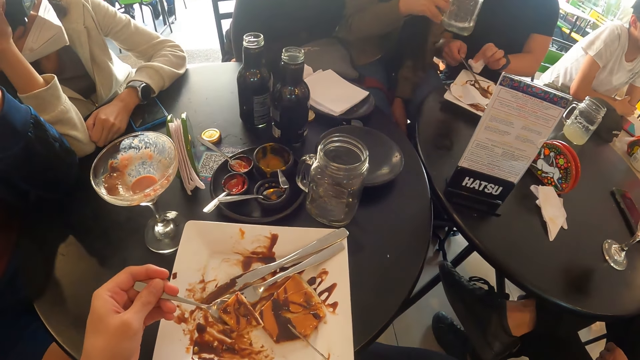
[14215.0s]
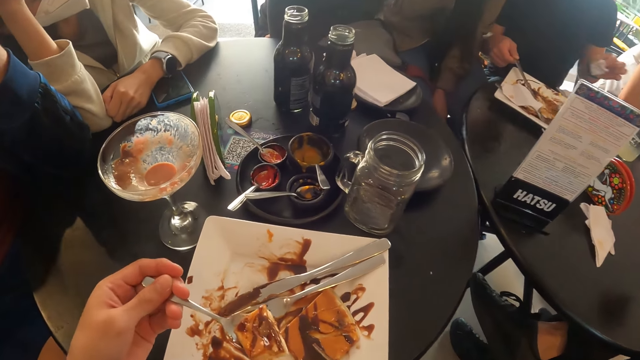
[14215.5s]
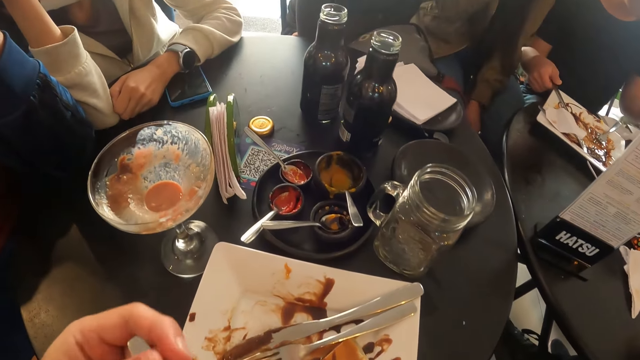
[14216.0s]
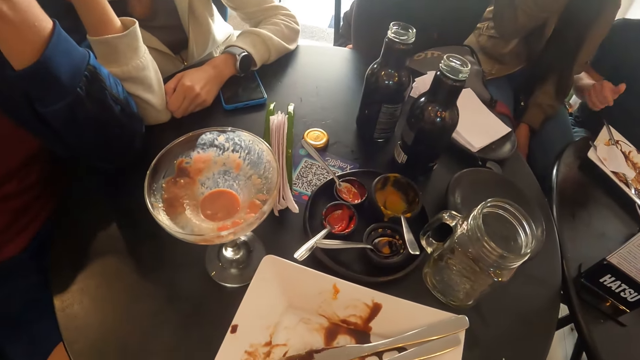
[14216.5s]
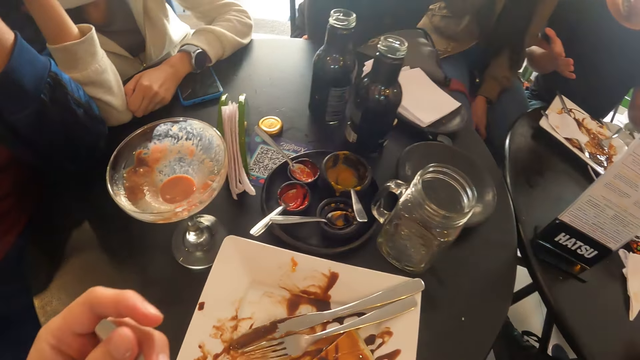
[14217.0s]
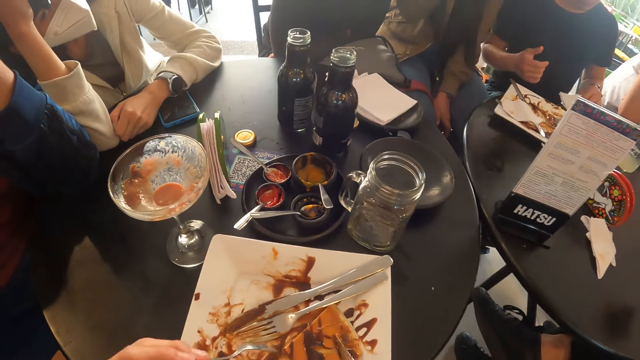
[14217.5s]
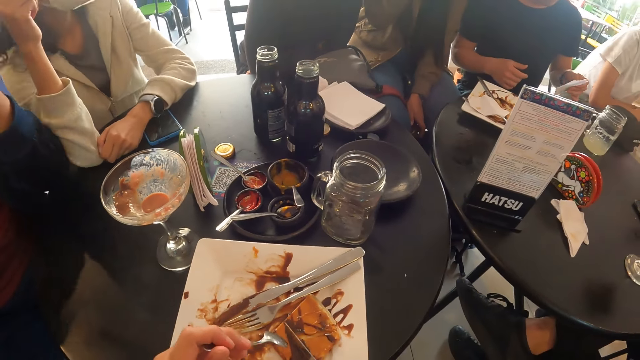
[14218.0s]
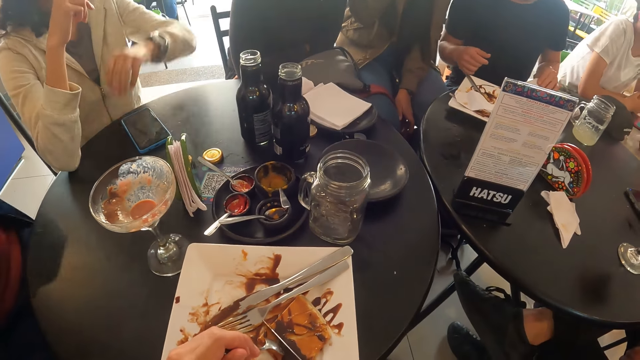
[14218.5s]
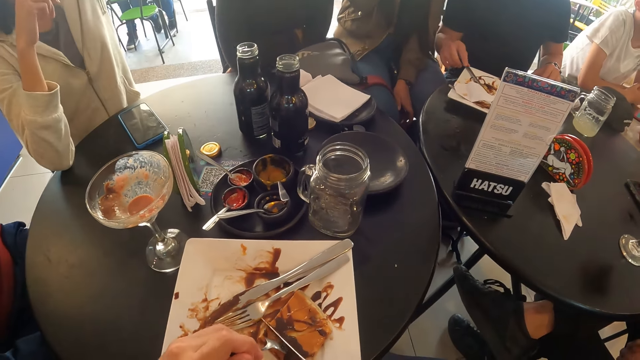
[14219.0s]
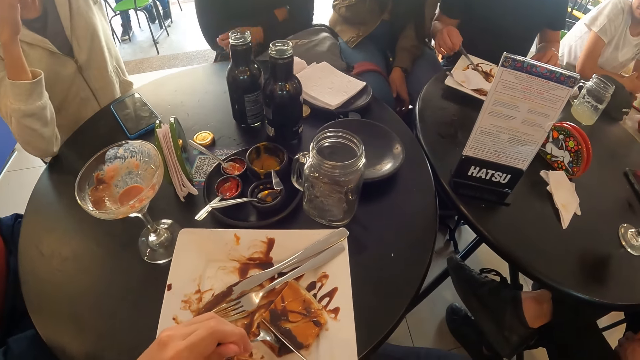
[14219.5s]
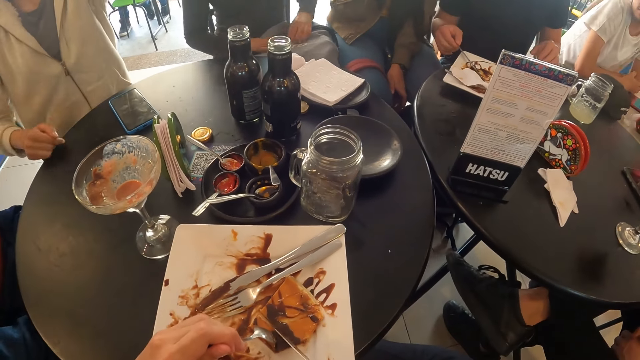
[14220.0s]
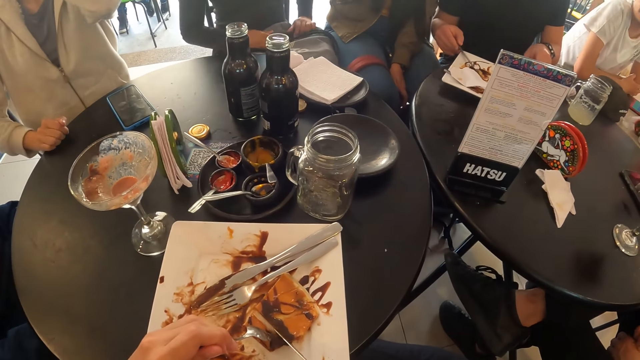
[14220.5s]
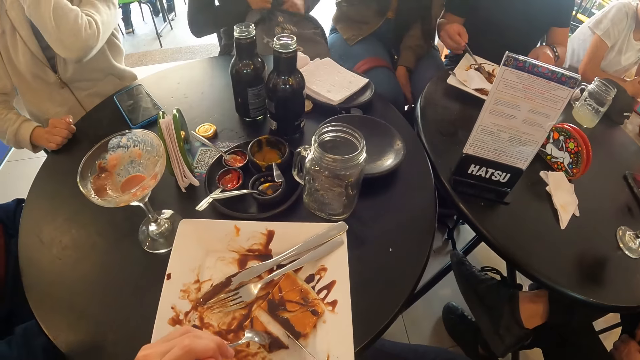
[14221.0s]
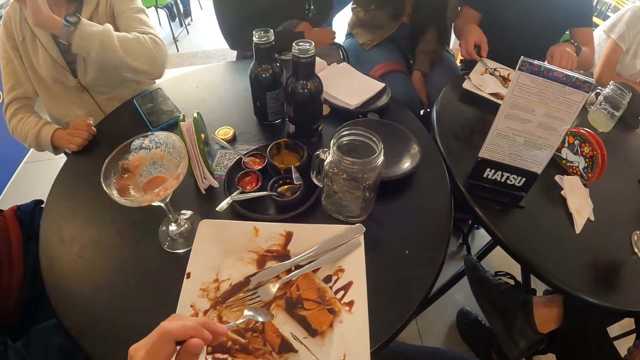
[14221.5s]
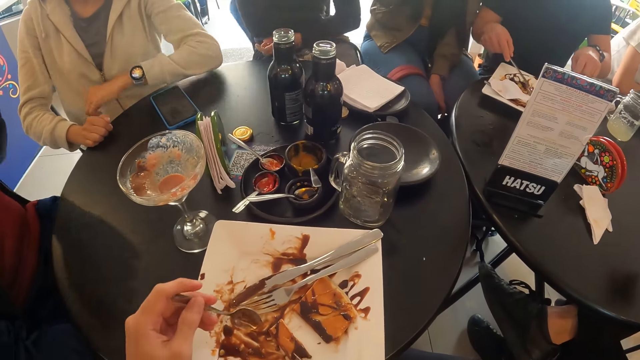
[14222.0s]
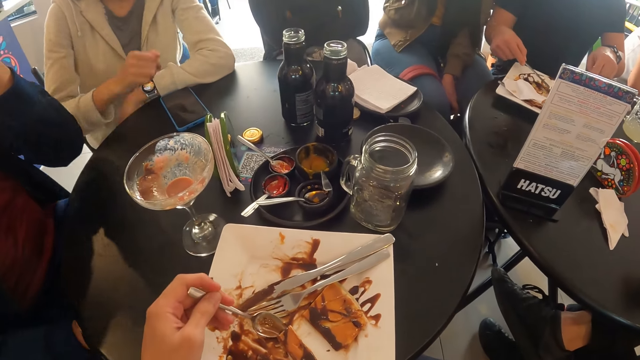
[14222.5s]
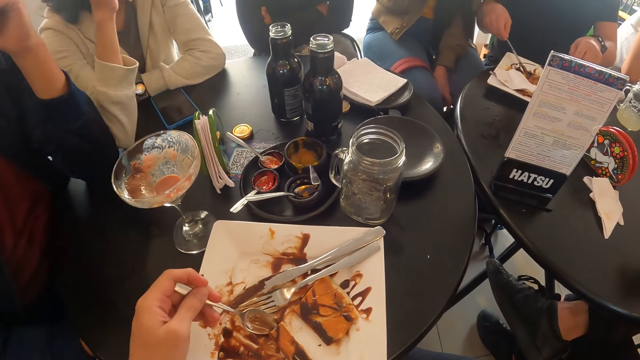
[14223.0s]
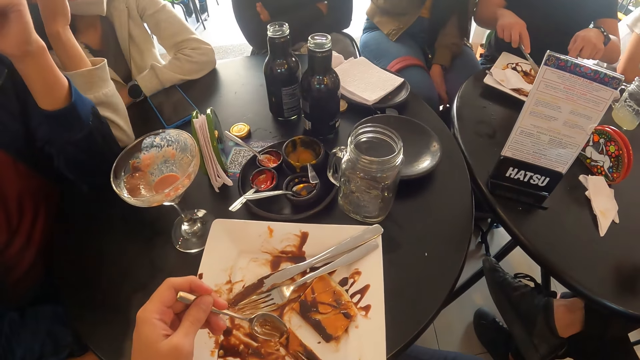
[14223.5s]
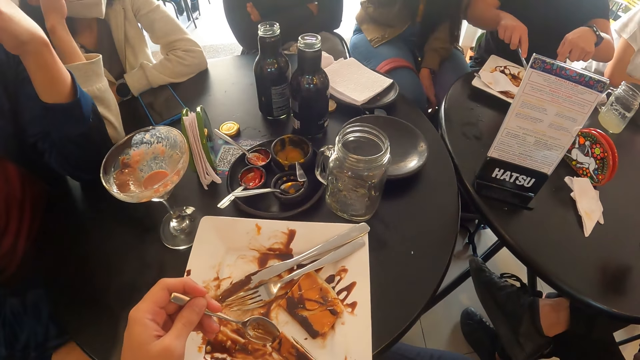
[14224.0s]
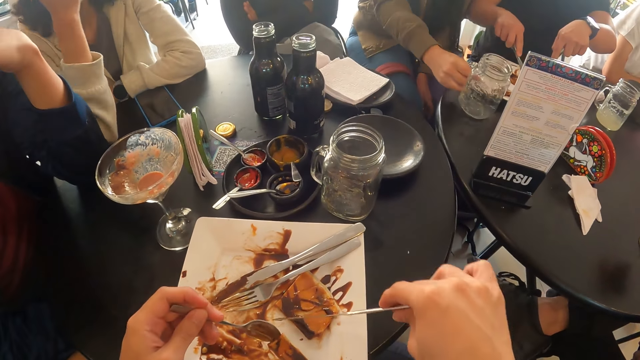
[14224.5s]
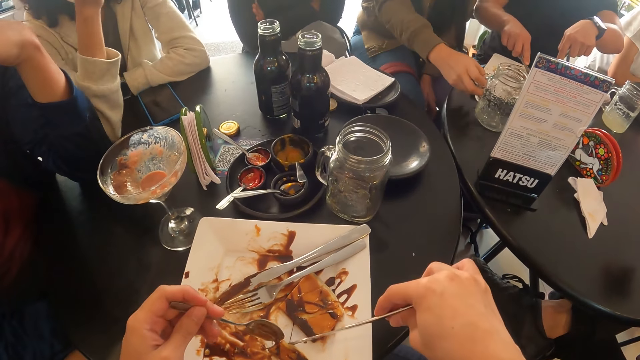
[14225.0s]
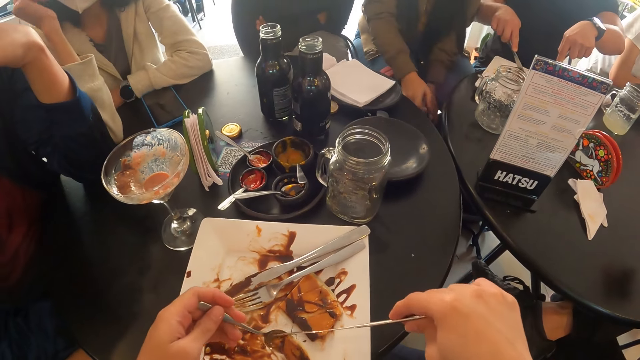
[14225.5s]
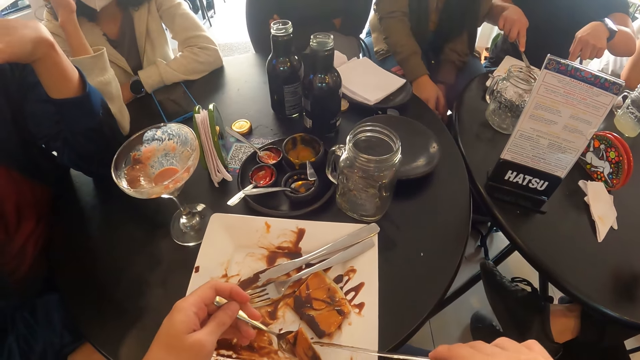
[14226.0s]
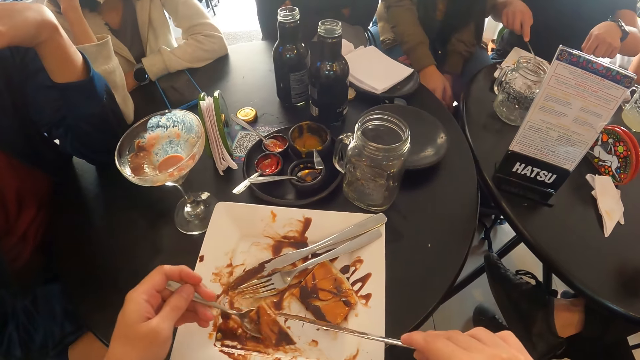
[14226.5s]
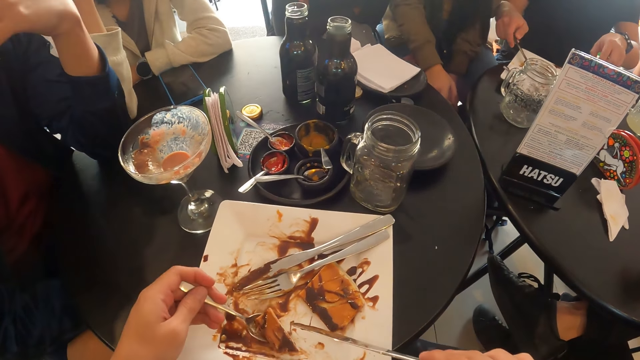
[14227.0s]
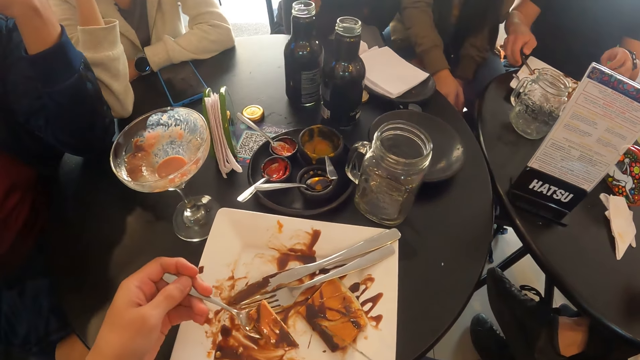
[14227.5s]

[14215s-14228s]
The camera wearer lifts the knife up and shakes the pancake. The woman drinks from the glass of water in her right hand. The camera wearer eats the pancakes with the spoon in his left hand. He moves the pancake up. He moves the spoon down. He slices the pancakes in the plate with the knife in his left hand. He places the spoon on the pancake and places the knife on the pancake. He moves the pancake, lifts the spoon up and lifts the knife up. He scoops up the pancake. The woman drops the glass of water on the table with her right hand. The camera wearer moves the knife and places the knife on the pancake. He scoops up the pancake. He lifts up the pancake and places the knife on the pancake.

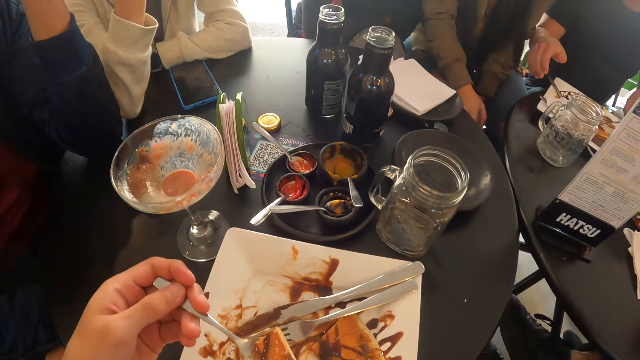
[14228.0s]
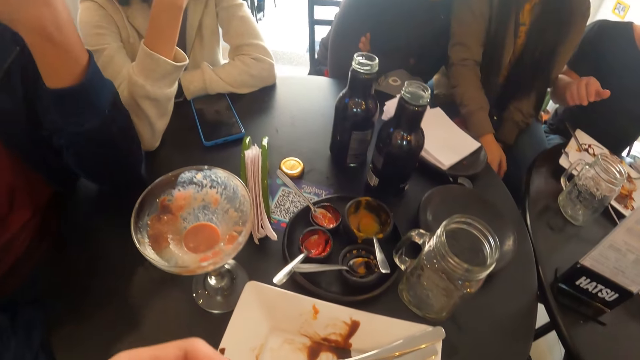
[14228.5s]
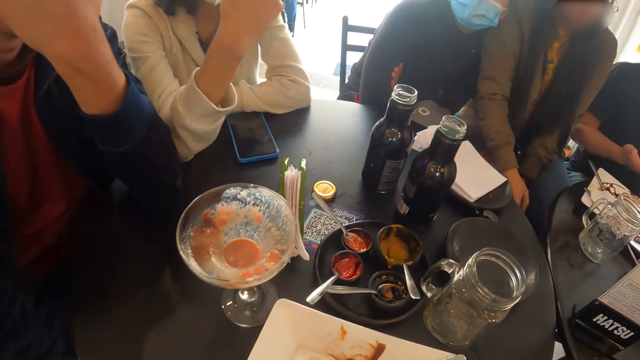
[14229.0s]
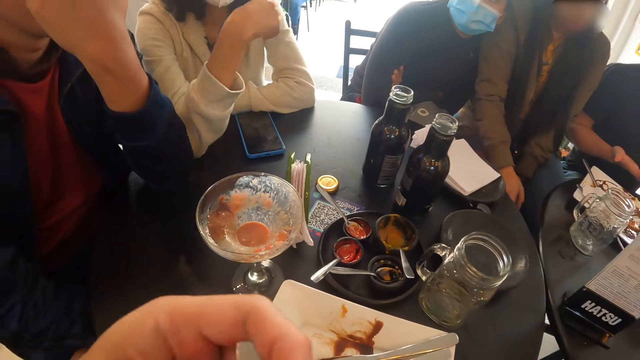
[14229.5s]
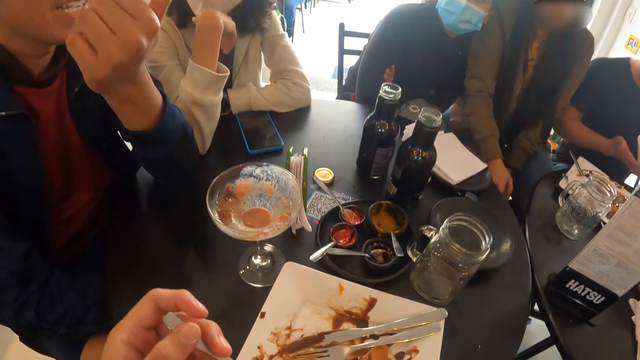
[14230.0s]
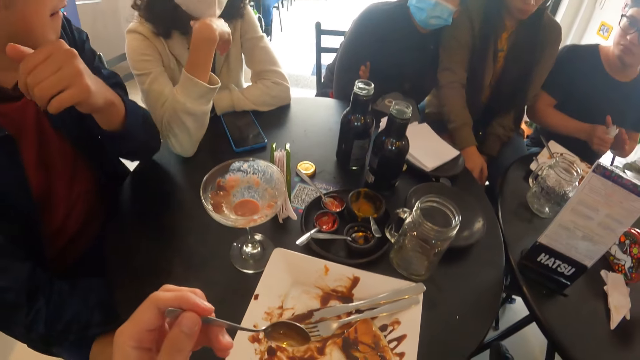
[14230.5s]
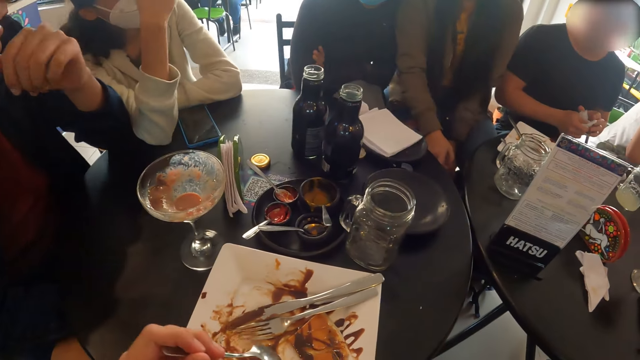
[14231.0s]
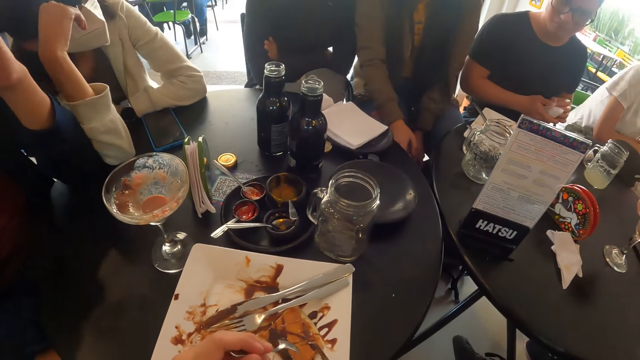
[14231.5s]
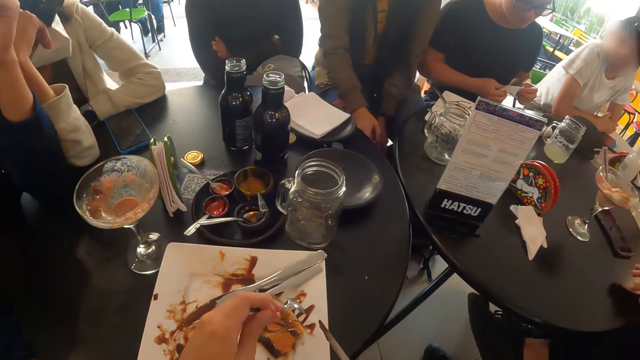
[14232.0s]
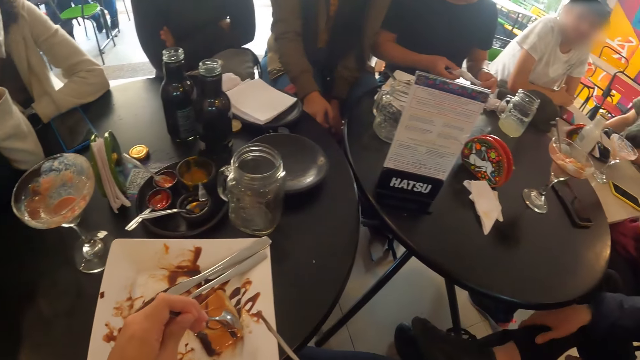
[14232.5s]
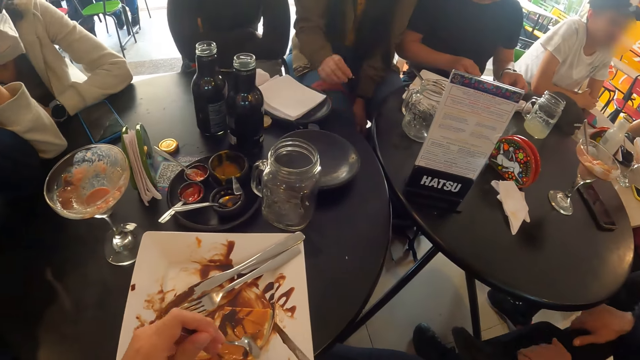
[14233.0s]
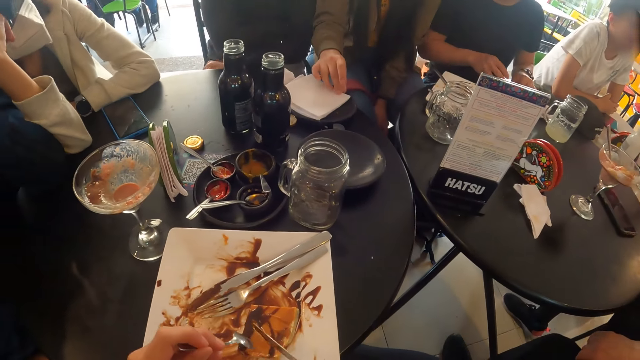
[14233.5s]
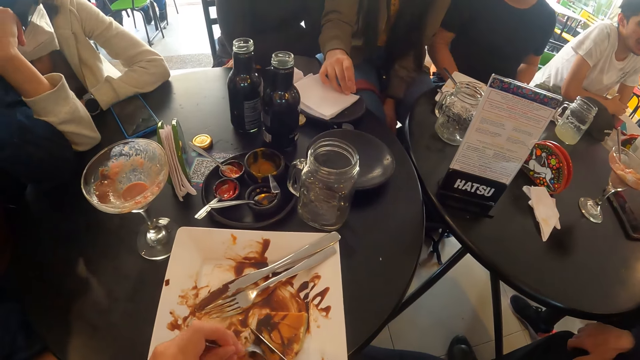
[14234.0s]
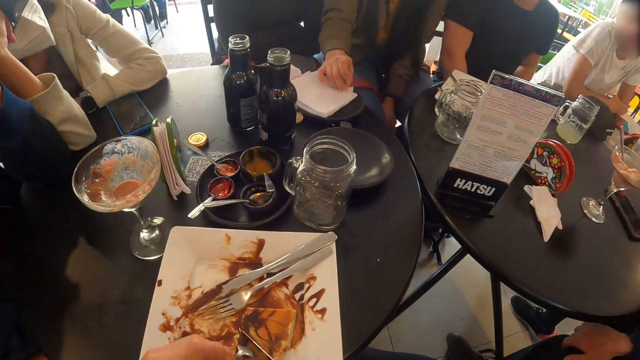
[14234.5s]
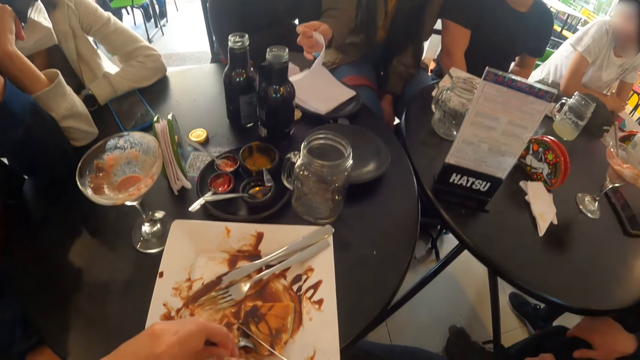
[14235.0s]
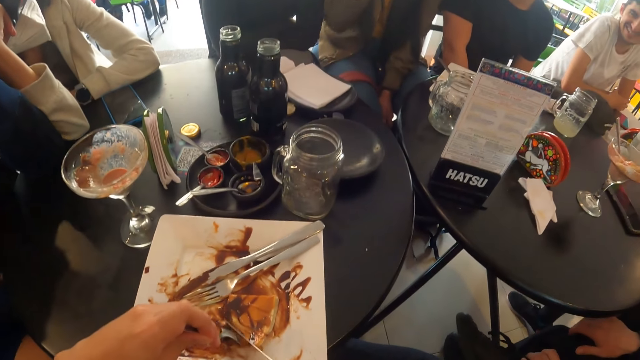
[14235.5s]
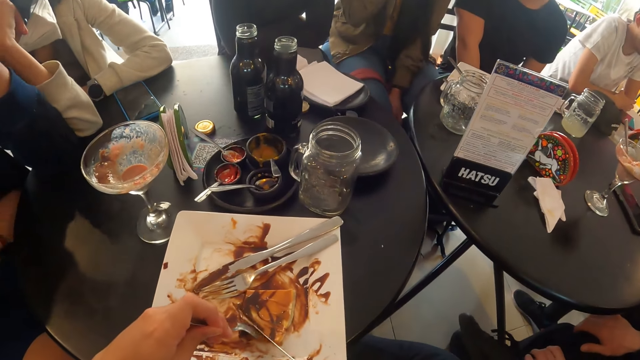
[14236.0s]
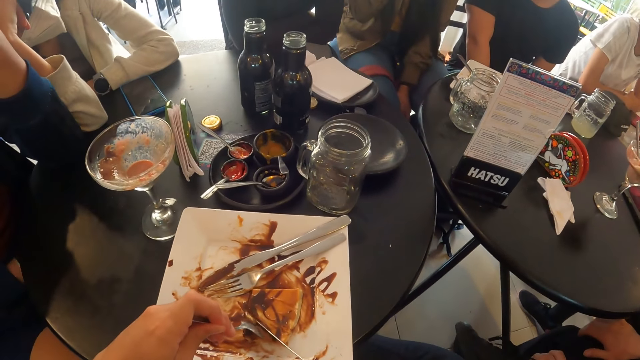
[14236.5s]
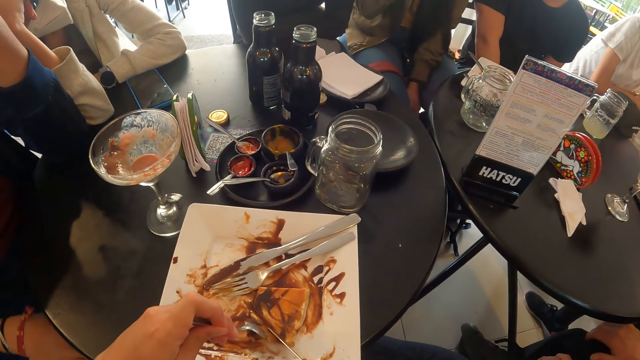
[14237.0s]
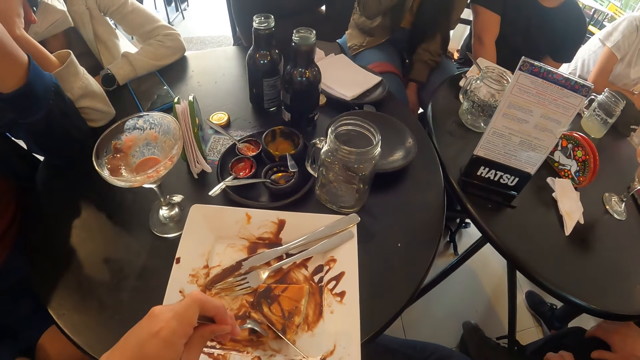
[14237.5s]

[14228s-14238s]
The camera wearer eats the pancakes with the spoon in his left hand. He moves the spoon down, moves the spoon in the plate and places the spoon down. He moves the pancake. He moves the knife up and moves the spoon up. He places the spoon on the pancake and places the knife on the pancake. The woman picks a tissue from the table with her right hand. The camera wearer slices the pancakes in the plate with the knife in his left hand.
